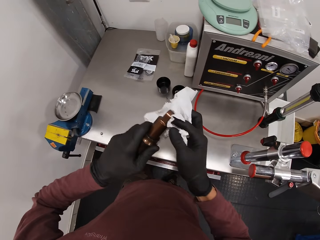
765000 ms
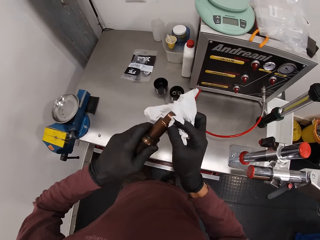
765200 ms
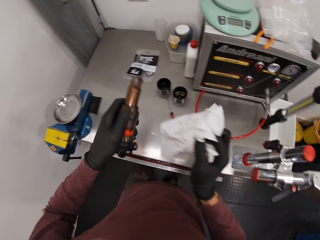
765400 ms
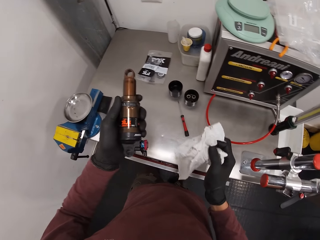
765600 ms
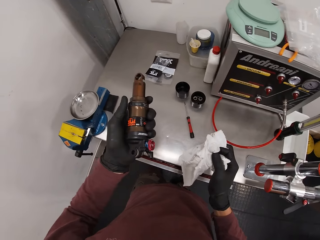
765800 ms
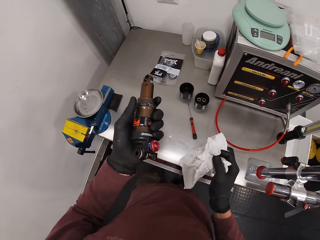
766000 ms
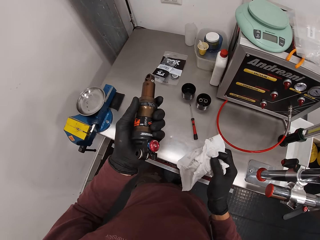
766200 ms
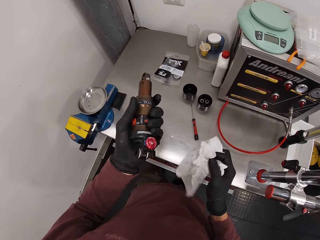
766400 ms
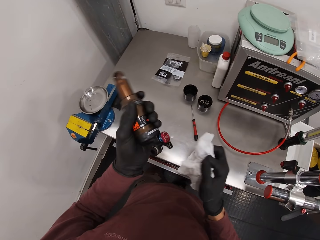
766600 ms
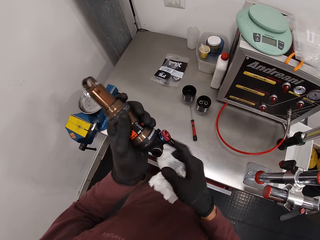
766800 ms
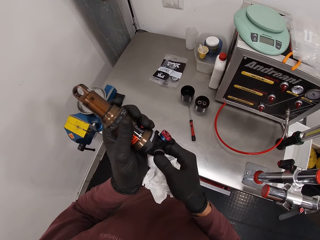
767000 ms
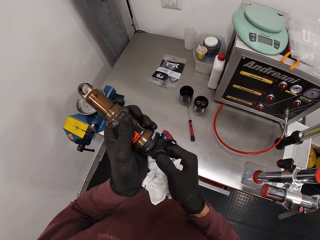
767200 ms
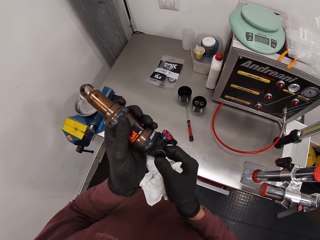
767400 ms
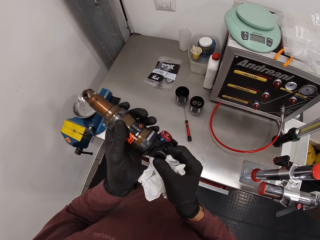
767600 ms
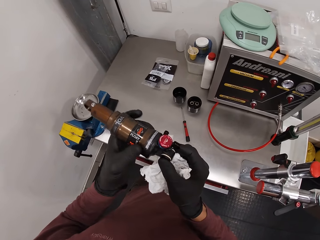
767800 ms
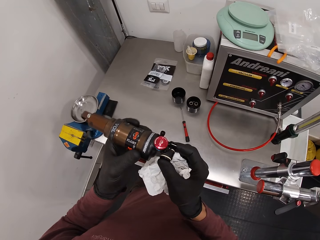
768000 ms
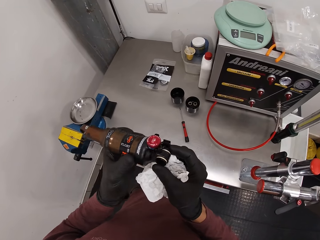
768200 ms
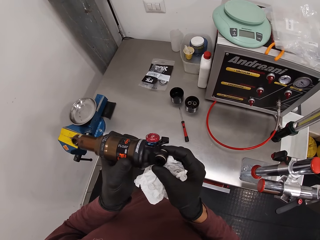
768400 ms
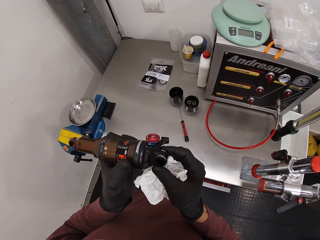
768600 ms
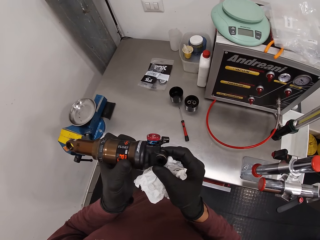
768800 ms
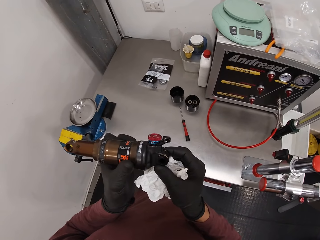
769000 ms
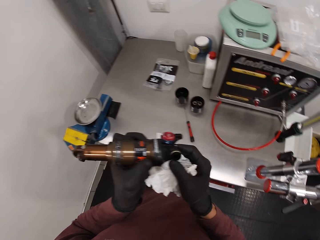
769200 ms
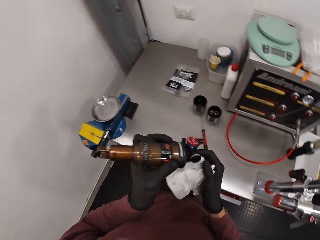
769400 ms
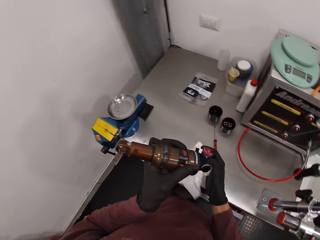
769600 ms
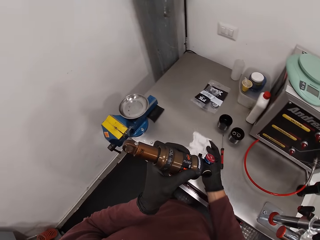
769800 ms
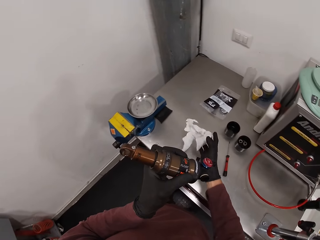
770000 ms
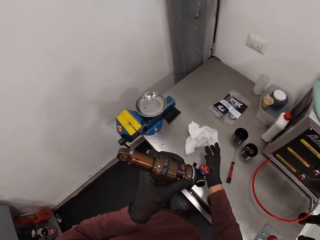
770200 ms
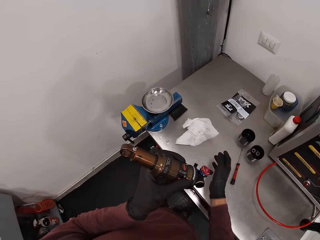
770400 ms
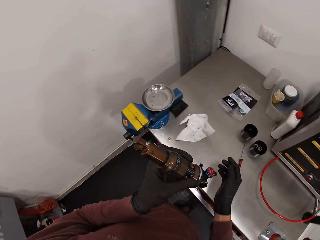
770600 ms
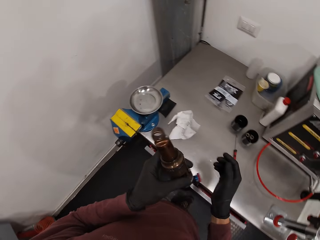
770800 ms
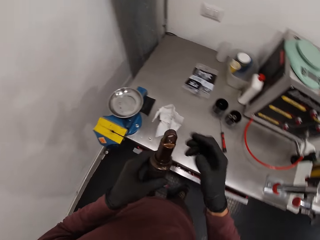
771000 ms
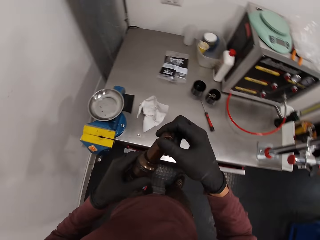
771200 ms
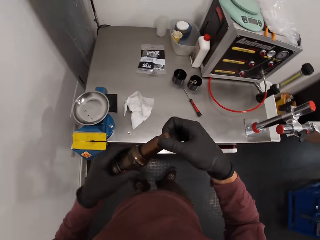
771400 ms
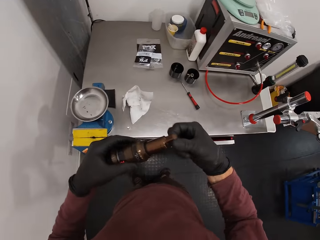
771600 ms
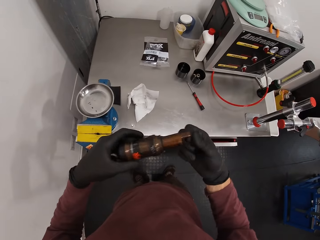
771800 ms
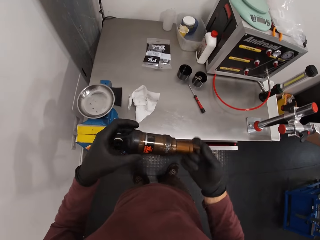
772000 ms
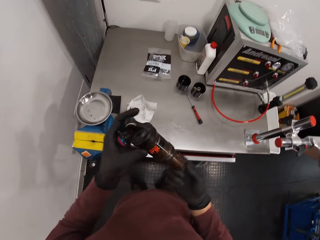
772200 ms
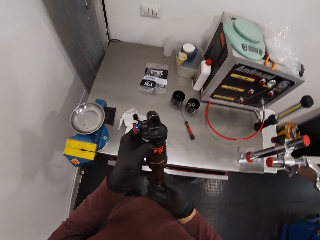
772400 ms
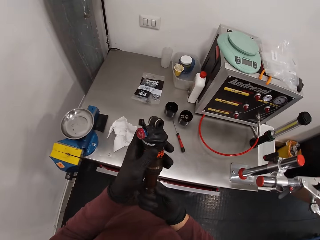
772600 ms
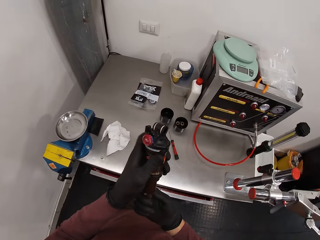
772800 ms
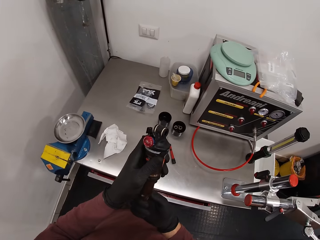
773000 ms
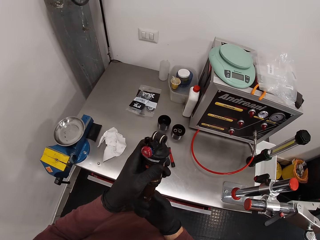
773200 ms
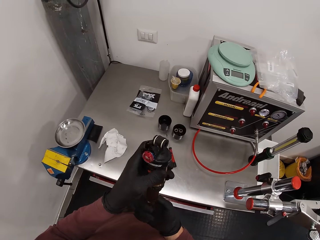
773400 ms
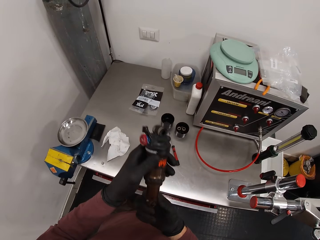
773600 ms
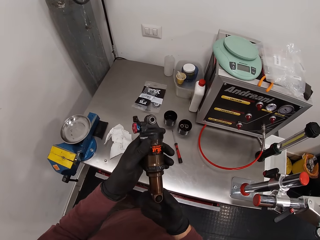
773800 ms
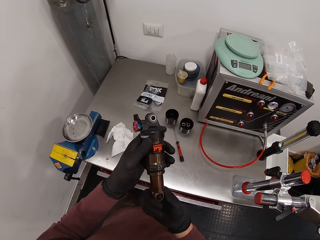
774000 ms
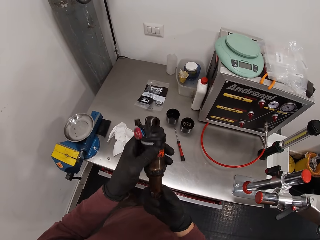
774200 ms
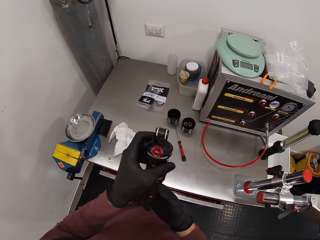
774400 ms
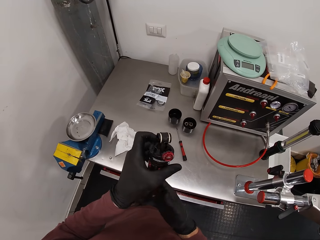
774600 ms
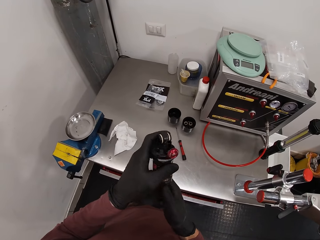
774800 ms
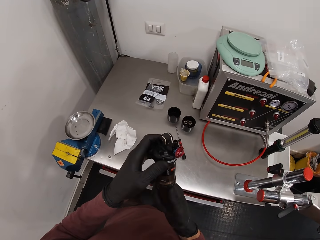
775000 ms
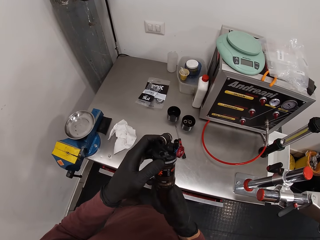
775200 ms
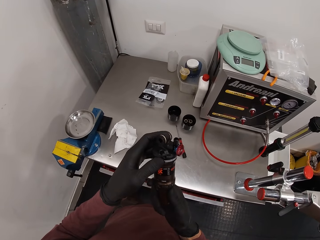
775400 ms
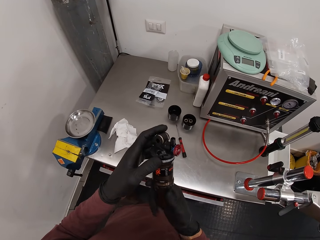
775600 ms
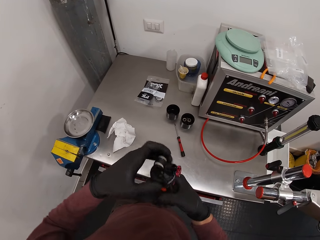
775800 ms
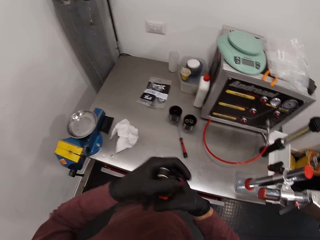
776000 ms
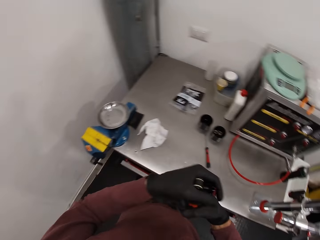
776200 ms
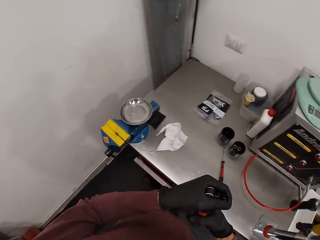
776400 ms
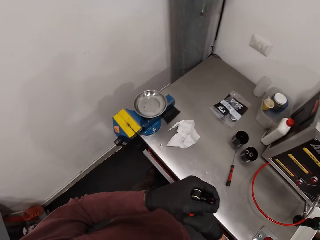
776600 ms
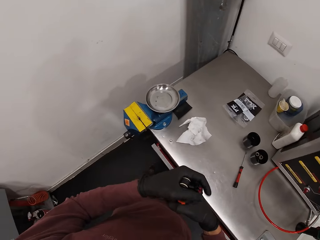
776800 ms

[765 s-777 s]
The camera wearer holds something. He touches something with the right hand. He drops the serviette on the table with his right hand. He holds something. He turns something. He looks at something.

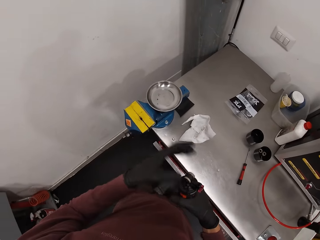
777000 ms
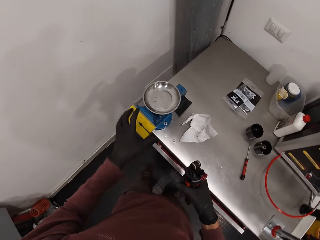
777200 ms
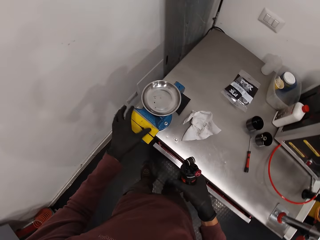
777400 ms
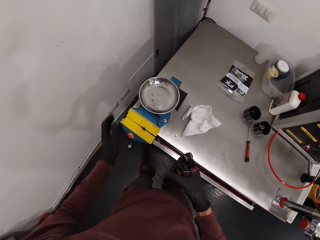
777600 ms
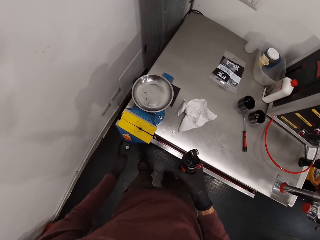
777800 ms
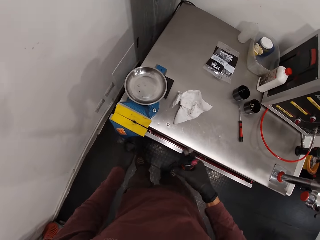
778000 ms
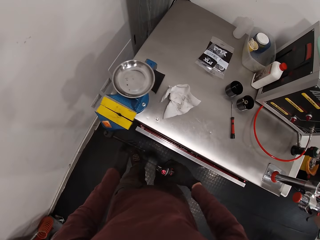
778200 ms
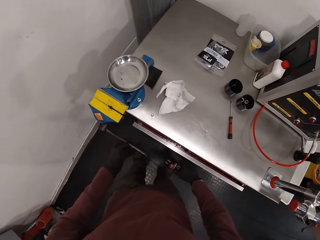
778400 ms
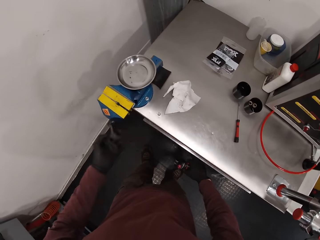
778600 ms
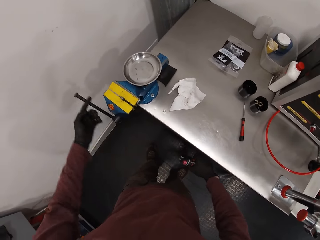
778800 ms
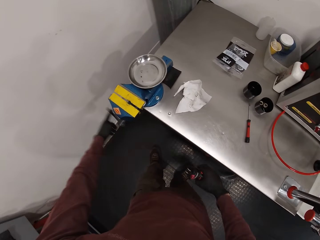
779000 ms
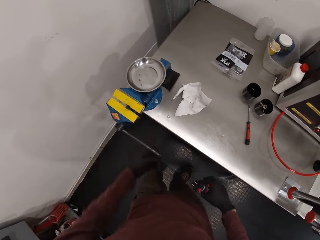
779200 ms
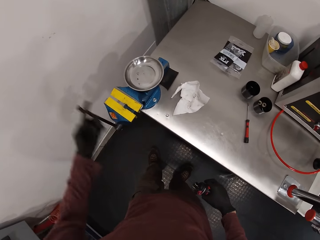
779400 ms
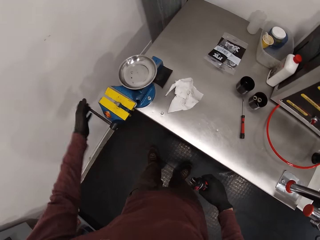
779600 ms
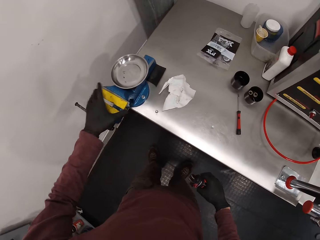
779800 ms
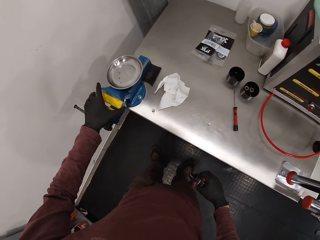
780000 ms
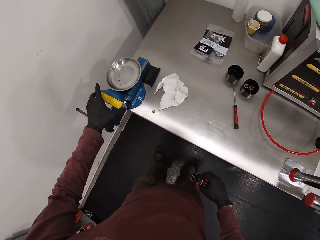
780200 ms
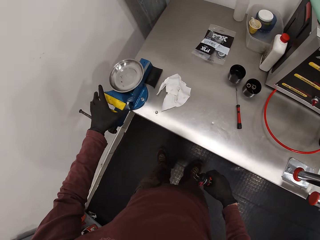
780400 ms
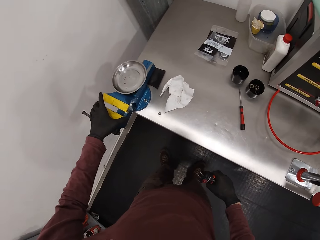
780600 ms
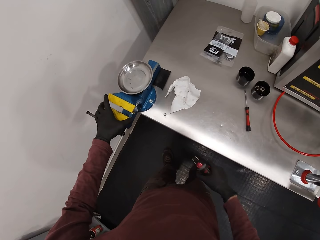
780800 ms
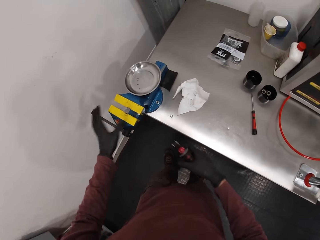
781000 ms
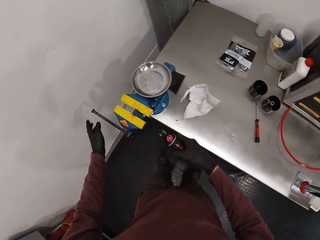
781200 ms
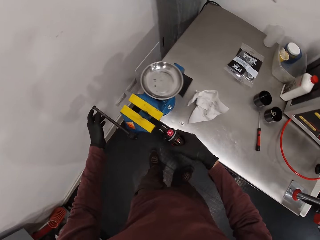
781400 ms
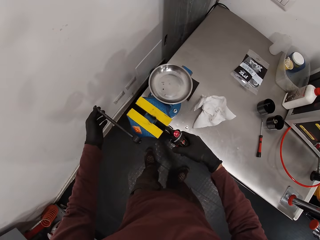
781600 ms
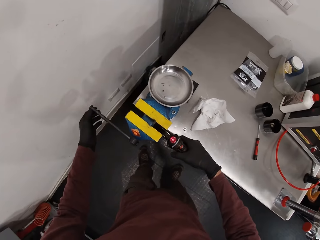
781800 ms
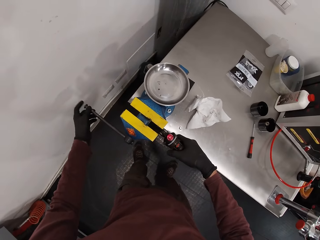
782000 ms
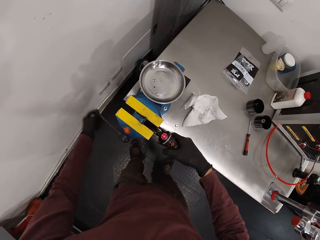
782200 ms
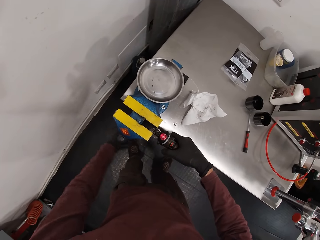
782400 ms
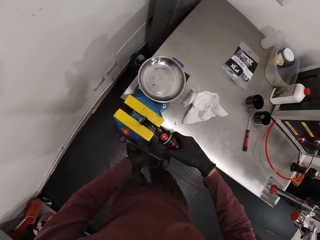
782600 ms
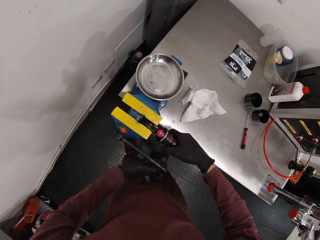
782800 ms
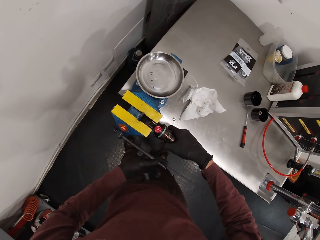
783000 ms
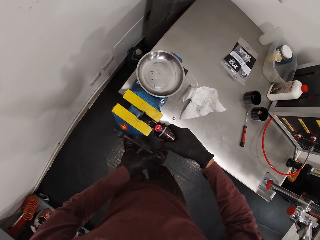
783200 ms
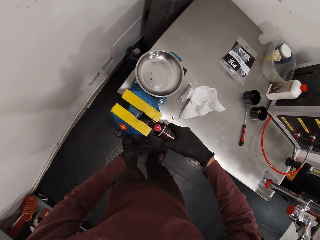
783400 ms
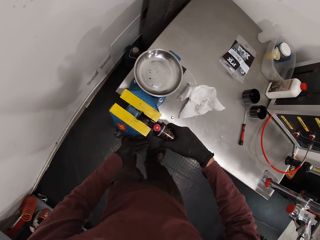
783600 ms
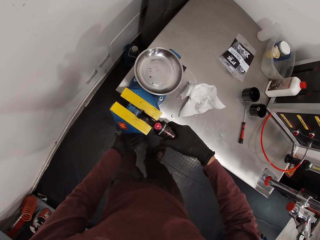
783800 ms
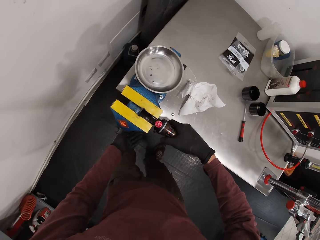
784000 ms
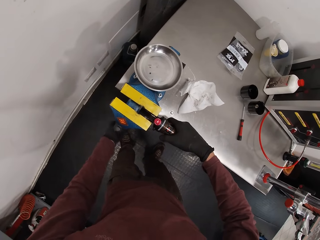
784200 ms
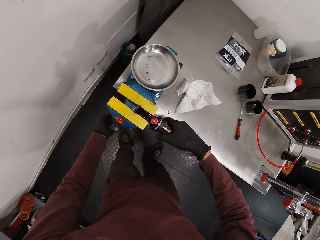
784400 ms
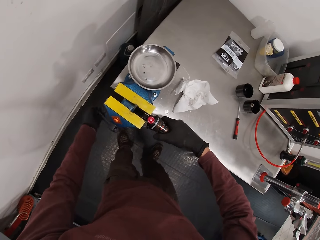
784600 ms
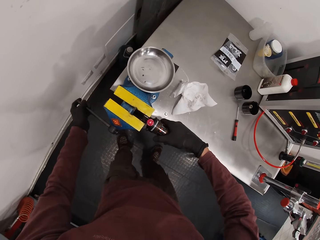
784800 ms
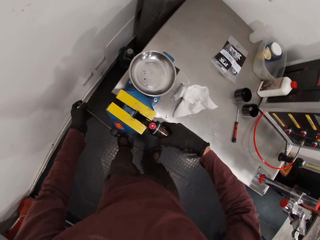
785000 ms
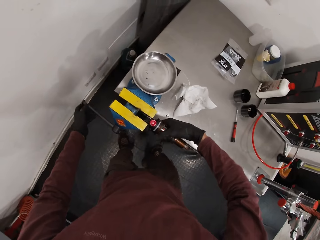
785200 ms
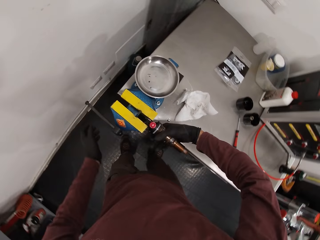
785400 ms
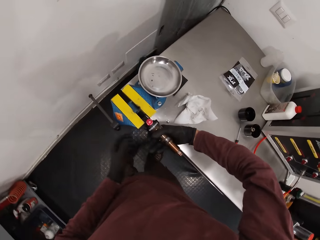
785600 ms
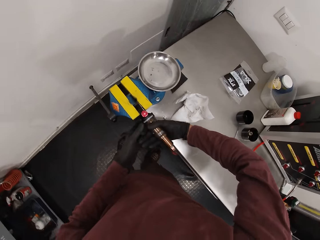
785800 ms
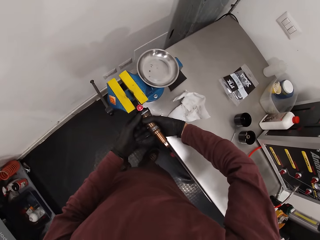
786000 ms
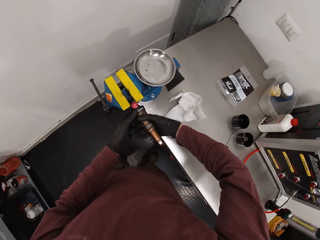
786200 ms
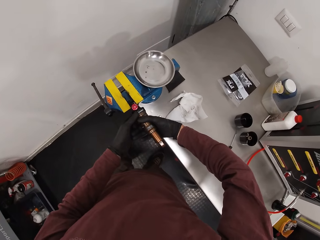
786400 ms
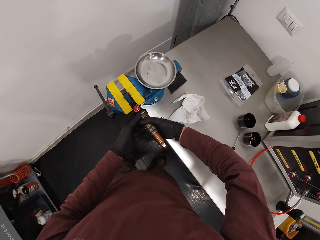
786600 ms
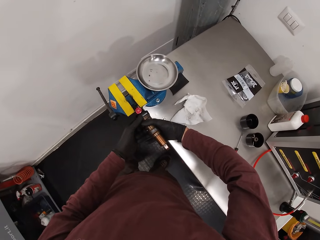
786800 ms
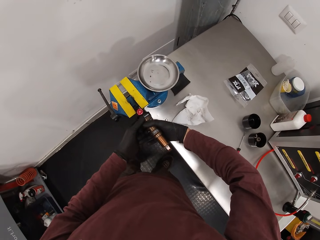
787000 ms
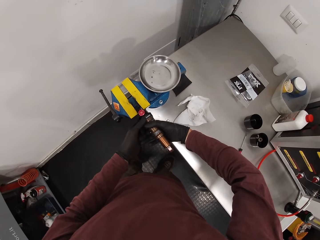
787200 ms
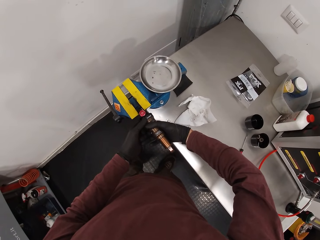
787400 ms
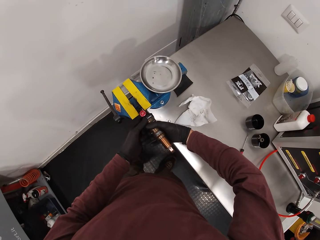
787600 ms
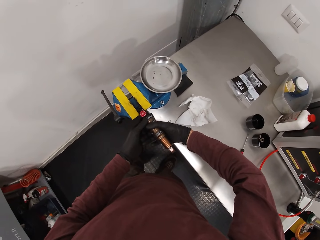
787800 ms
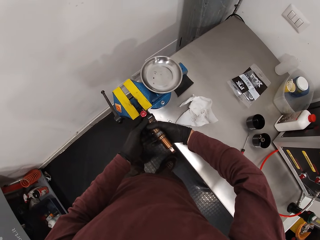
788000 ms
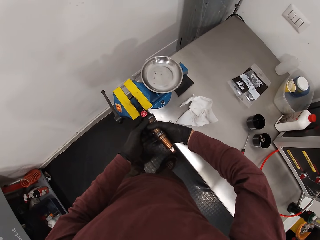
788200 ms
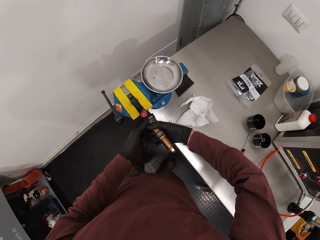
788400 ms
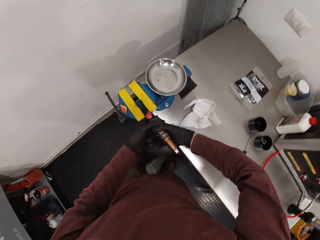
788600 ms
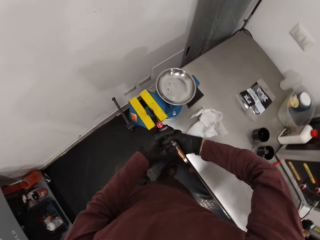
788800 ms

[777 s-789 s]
The camera wearer holds the weighing handle. He turns the handle. He opens a bench vice with his left hand. He holds the part of the machine. He holds the handle. He places the fox float in the bench vice with his right hand. He turns the handle. He holds something.
